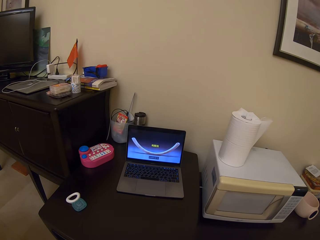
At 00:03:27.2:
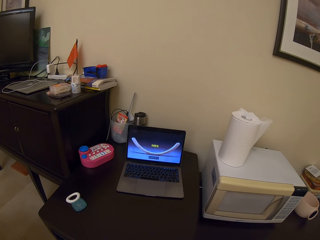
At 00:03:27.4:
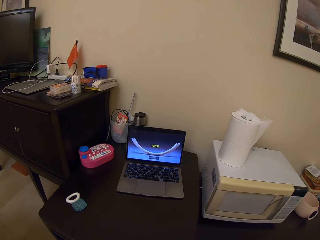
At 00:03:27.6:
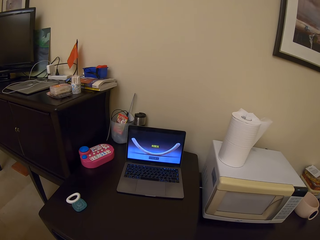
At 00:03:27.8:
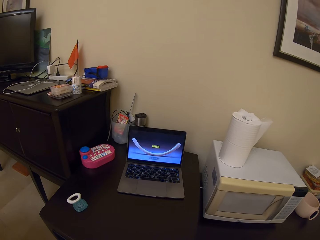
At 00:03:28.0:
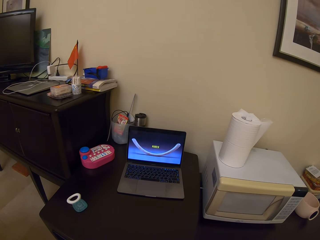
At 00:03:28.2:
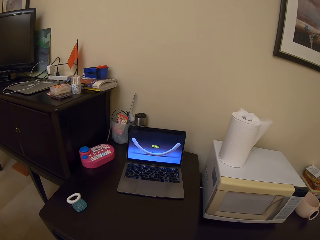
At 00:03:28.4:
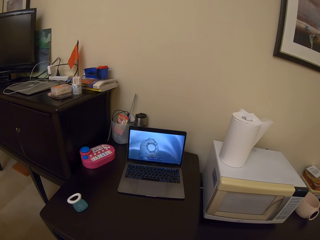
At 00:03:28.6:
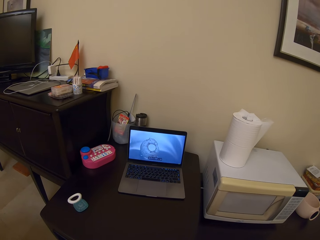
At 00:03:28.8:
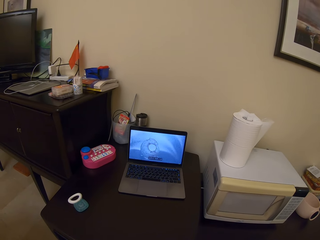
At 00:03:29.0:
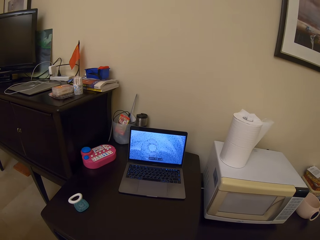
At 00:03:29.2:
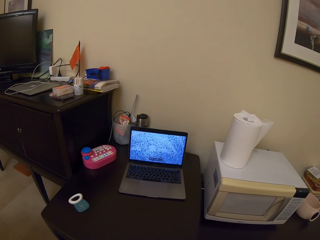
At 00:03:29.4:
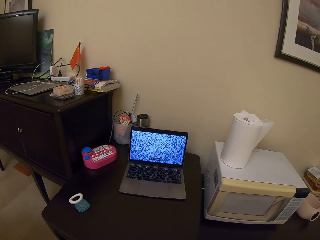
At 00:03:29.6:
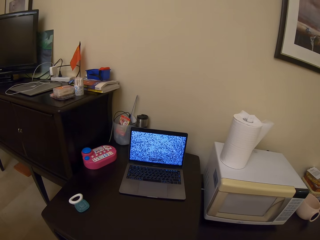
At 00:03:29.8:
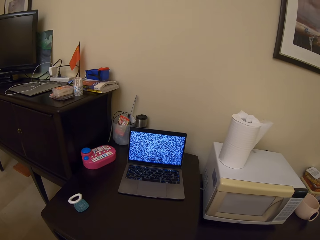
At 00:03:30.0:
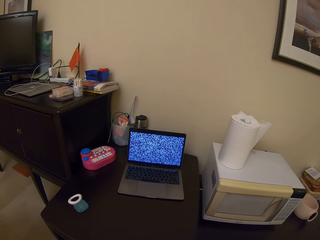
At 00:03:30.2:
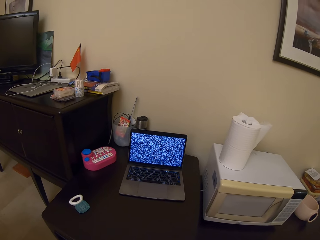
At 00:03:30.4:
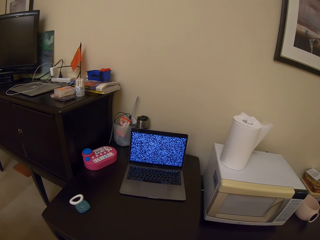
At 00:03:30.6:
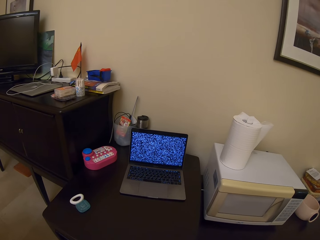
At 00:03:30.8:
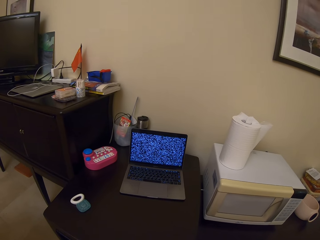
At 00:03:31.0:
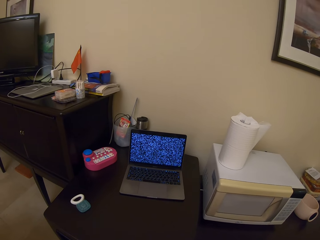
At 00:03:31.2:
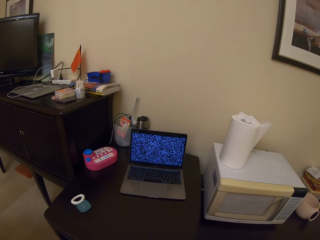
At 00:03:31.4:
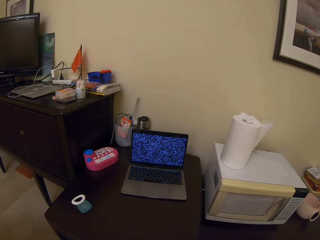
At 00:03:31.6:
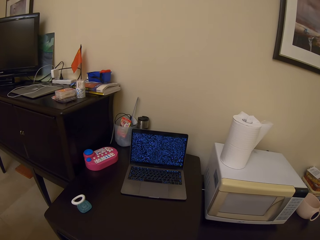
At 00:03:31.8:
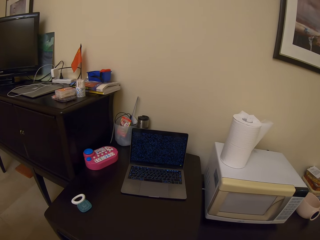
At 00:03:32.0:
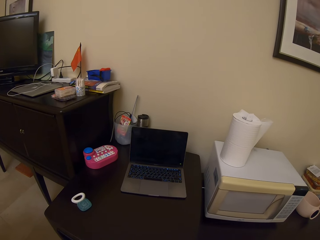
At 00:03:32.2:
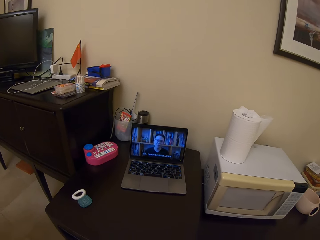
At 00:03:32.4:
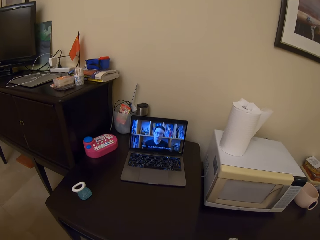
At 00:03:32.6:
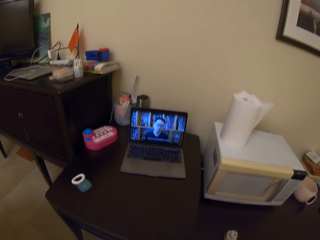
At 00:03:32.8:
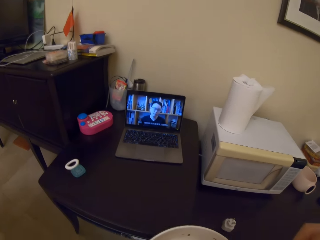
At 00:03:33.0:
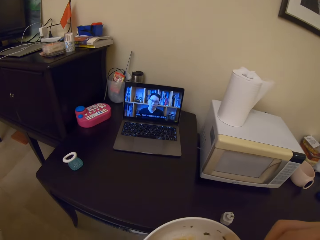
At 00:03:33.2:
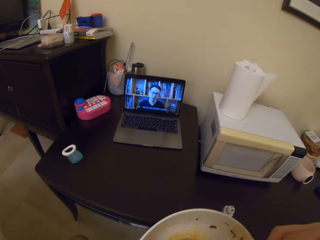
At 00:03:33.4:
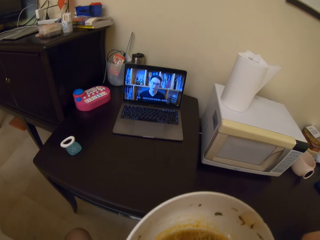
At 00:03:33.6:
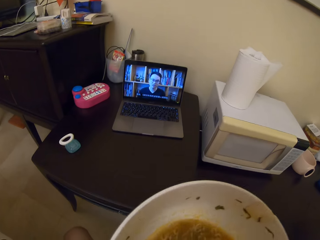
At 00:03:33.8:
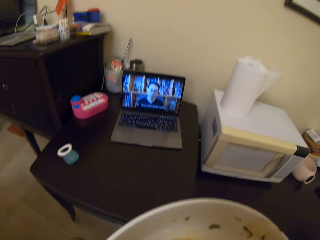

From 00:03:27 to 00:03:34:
The camera wearer clears their throat.

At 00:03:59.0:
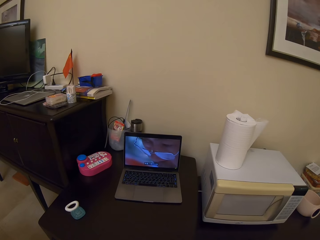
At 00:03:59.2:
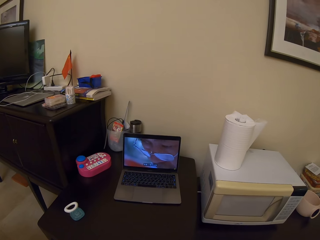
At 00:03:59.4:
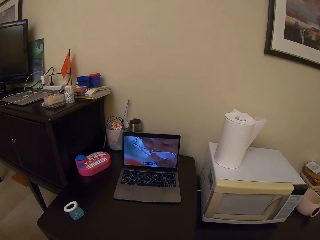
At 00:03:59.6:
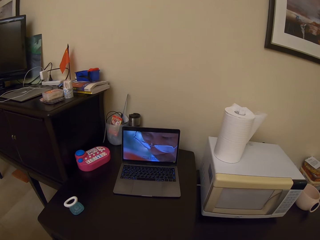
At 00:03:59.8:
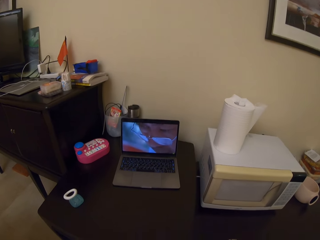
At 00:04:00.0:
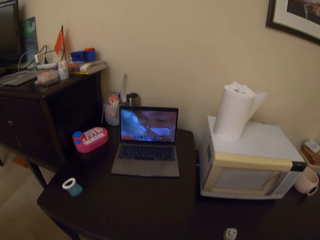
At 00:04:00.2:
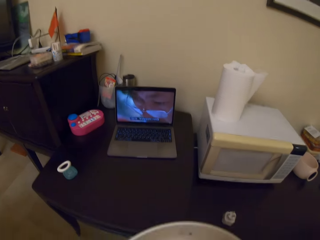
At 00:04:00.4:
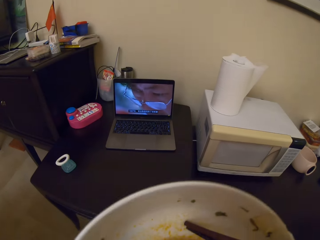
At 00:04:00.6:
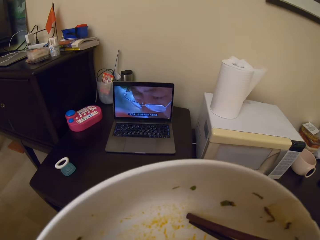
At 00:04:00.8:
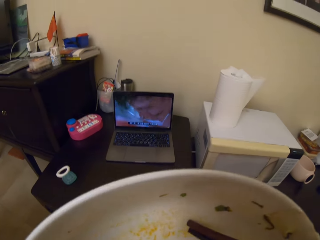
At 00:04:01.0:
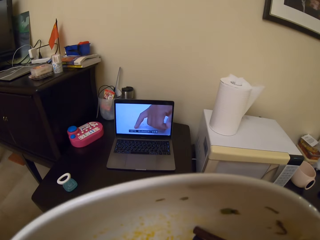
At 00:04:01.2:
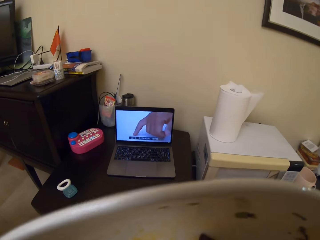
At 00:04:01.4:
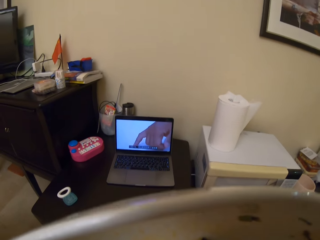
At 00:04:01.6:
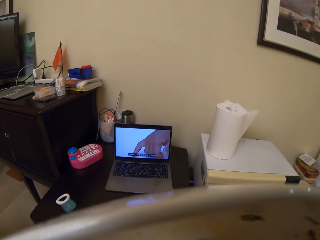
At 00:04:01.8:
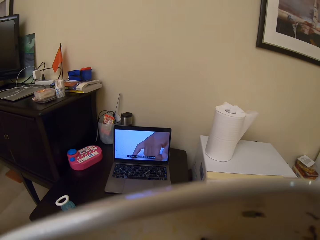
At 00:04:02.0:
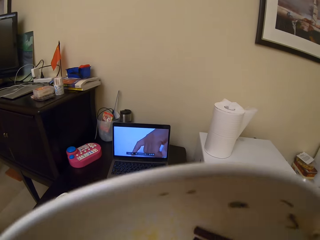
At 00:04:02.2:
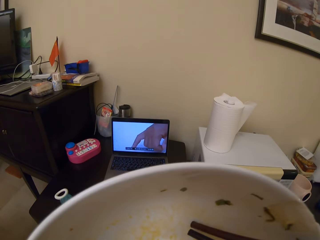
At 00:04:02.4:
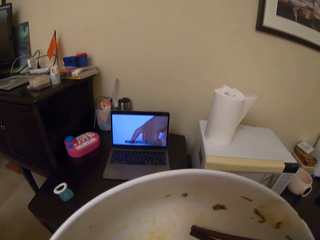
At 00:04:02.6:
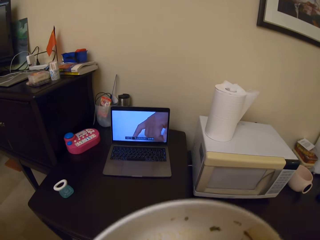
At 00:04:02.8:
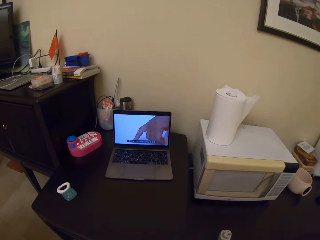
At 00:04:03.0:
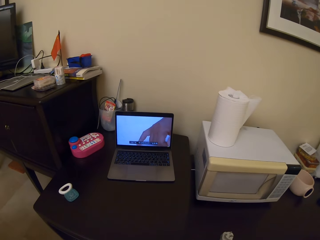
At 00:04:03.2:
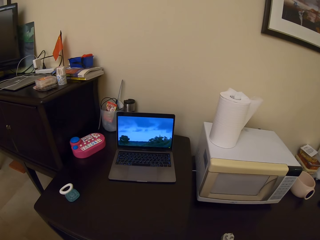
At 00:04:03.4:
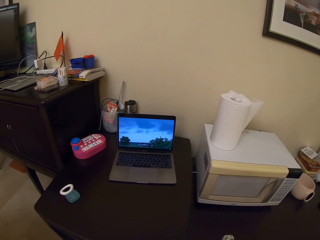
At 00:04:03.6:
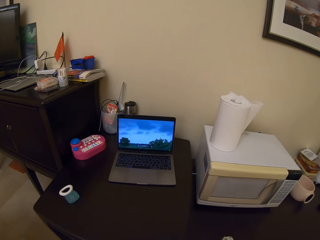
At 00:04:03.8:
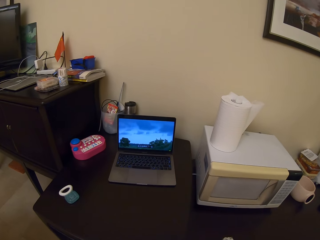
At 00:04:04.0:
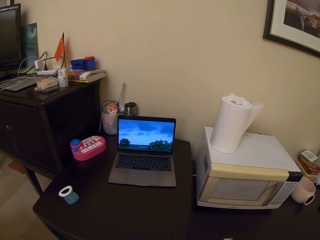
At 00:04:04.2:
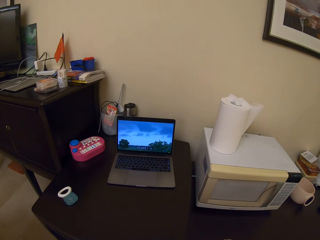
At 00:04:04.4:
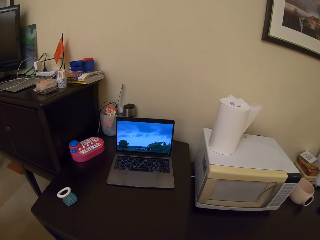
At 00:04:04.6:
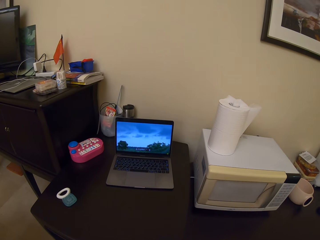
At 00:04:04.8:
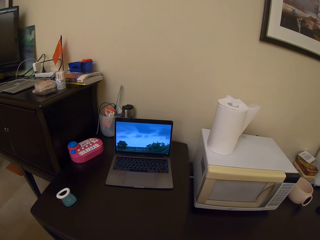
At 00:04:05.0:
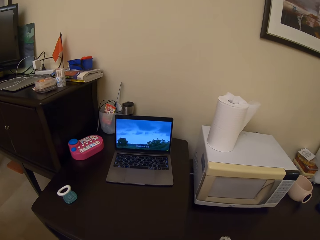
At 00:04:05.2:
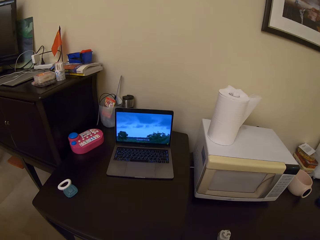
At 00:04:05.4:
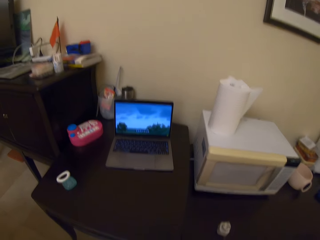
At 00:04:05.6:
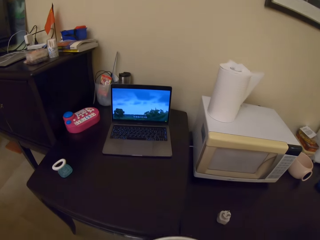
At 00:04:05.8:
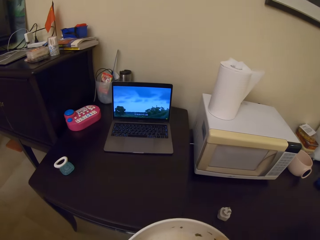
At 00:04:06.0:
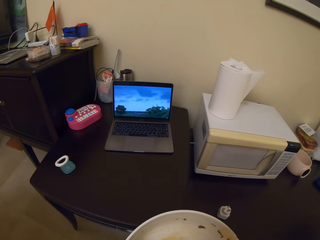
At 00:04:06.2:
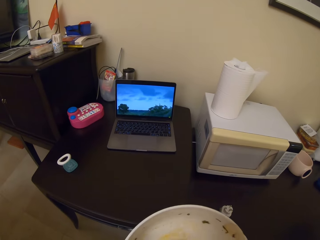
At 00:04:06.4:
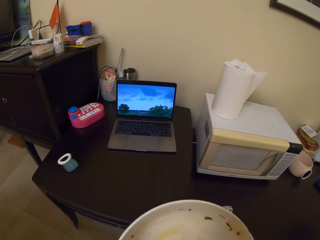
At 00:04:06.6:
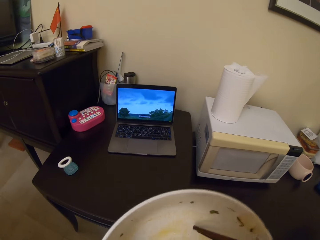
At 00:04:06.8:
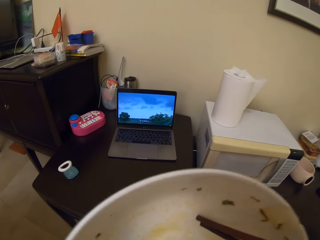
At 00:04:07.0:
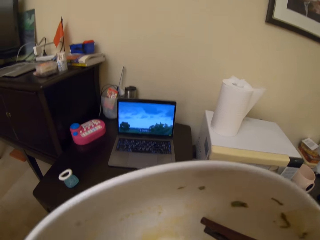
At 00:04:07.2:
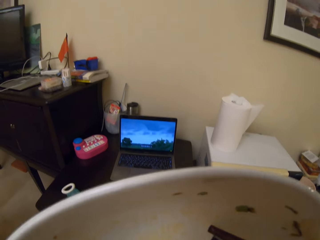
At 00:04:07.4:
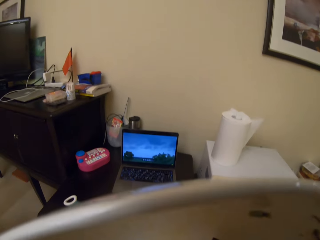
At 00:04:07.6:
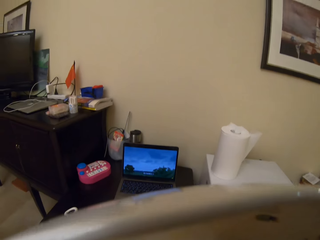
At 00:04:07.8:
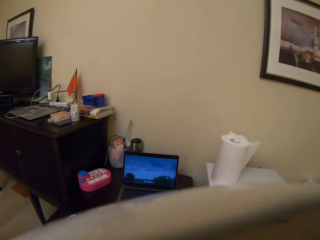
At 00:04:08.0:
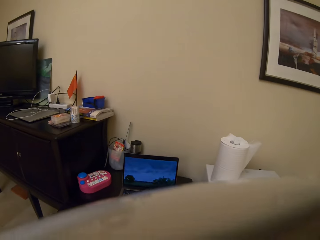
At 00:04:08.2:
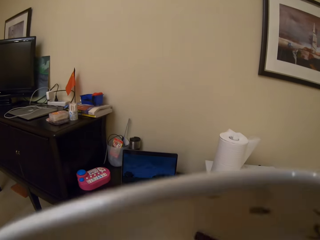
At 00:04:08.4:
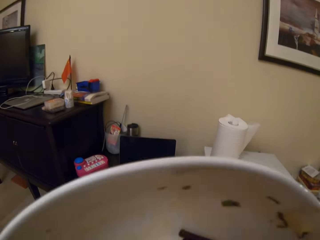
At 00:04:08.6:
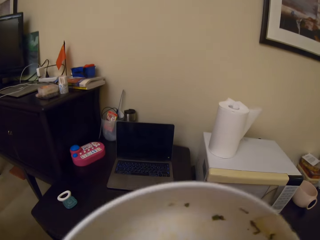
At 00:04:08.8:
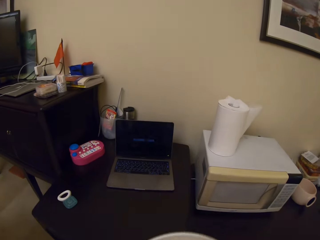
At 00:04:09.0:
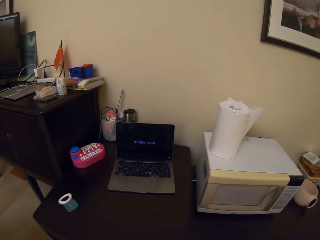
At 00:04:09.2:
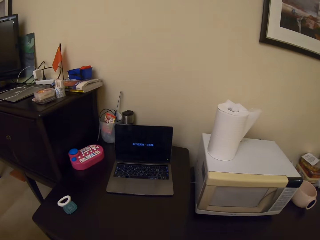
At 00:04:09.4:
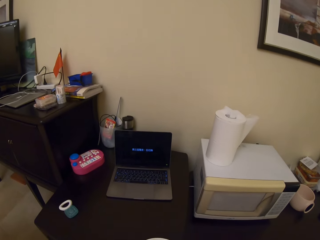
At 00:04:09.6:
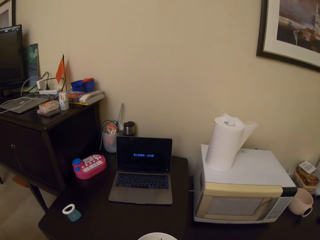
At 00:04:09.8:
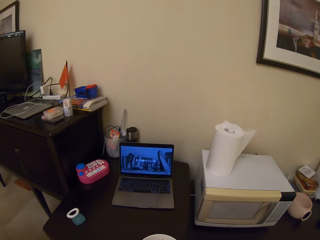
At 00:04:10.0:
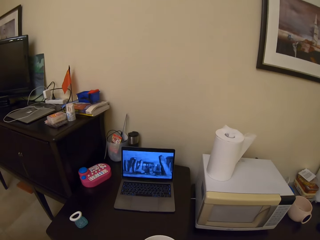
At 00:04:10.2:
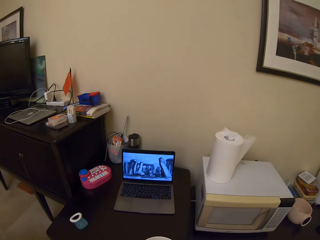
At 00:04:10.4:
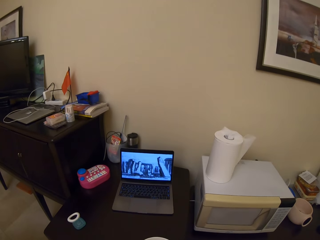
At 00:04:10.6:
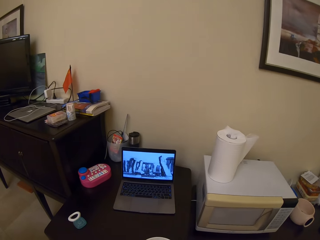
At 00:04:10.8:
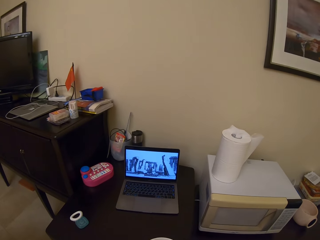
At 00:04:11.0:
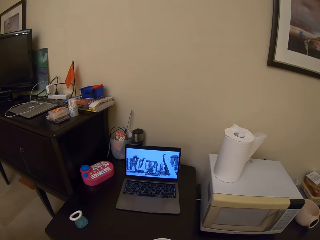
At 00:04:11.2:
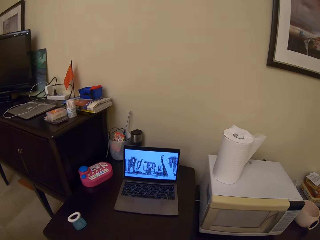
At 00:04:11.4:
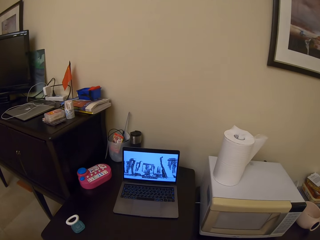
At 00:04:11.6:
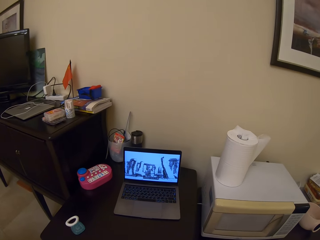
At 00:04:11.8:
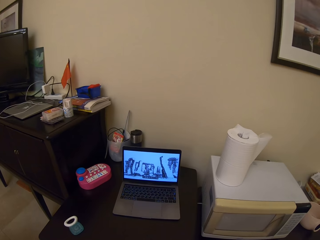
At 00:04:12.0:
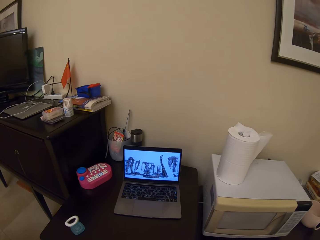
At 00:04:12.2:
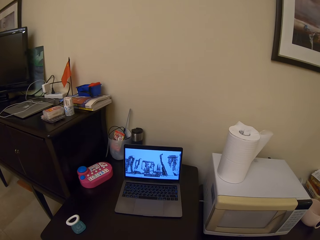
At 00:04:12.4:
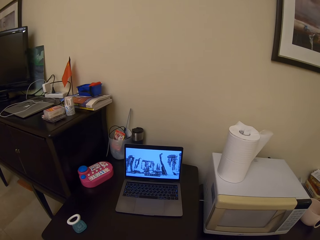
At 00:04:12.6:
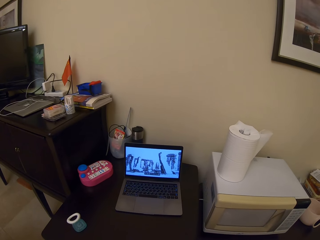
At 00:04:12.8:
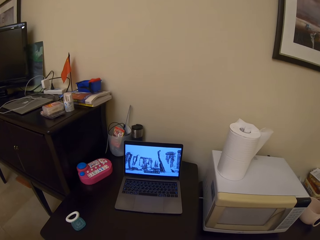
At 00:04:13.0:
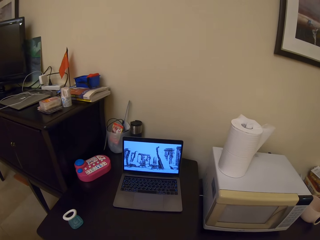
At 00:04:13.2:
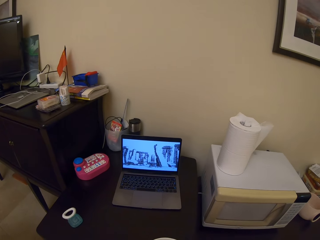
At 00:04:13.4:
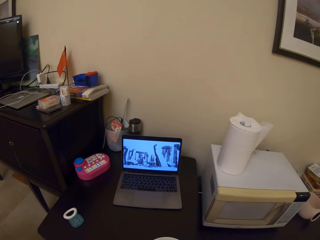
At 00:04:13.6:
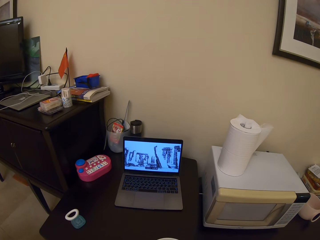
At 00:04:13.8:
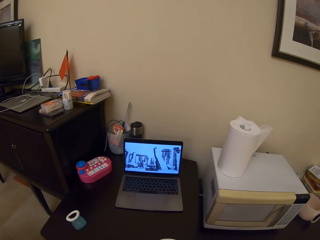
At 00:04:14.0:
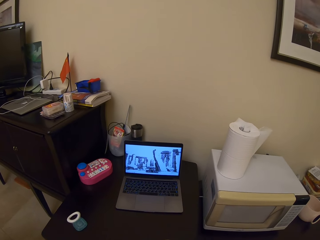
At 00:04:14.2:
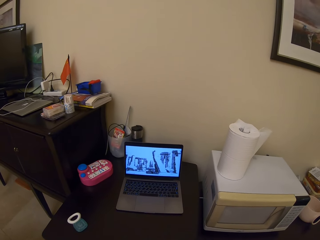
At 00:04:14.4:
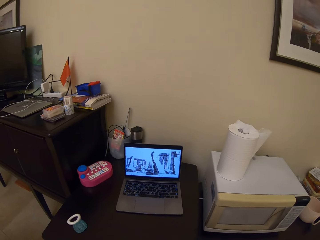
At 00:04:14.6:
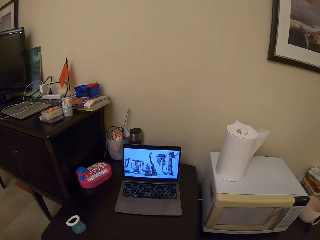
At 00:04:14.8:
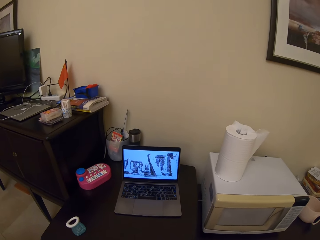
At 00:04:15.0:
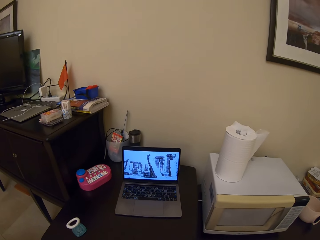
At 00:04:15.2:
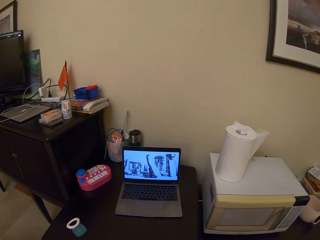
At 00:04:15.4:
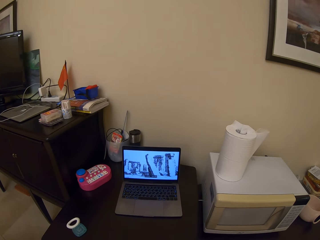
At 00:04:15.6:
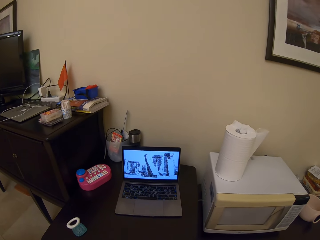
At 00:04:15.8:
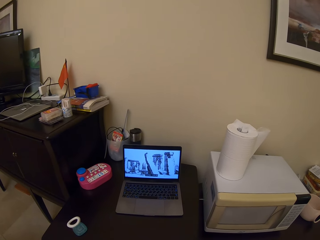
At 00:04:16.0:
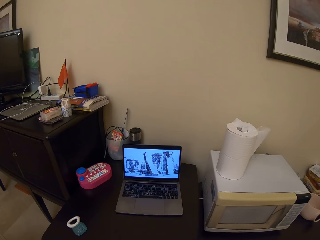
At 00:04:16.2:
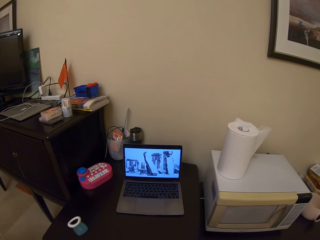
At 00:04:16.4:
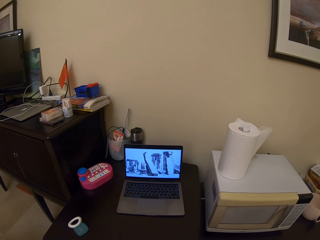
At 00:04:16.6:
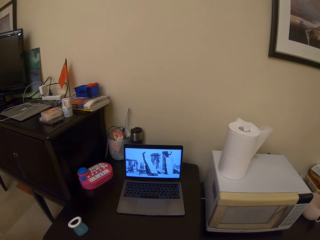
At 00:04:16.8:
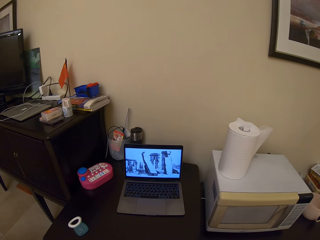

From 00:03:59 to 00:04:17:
The camera wearer takes the soup. They drink the noodle soup. They take the soup. They drink the noodle soup. They put the bowl on the table.
